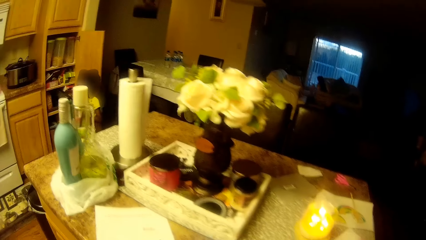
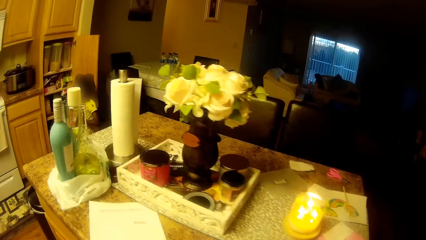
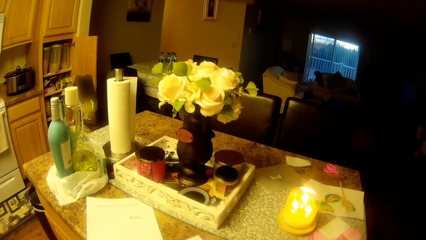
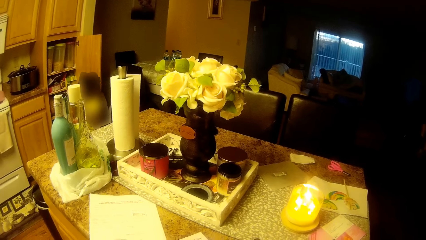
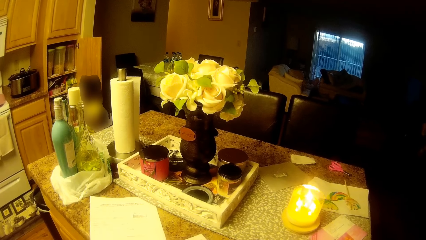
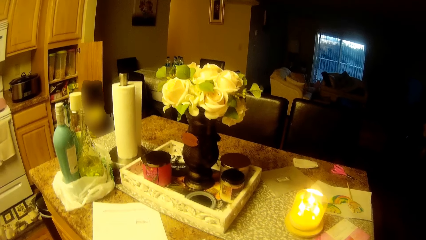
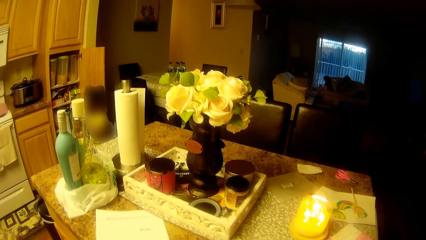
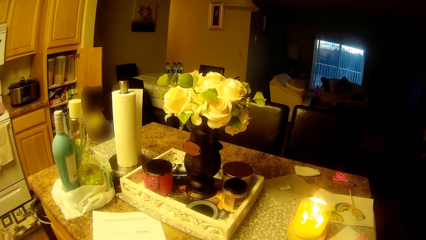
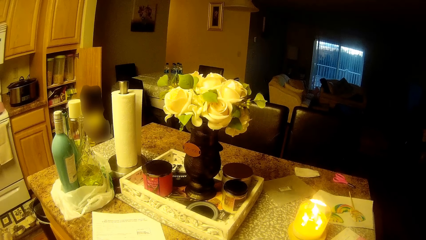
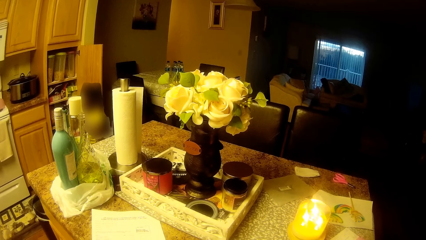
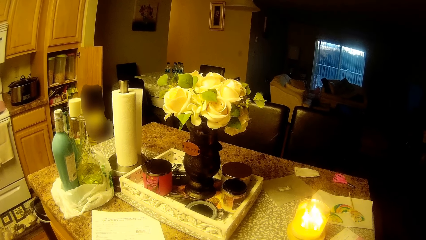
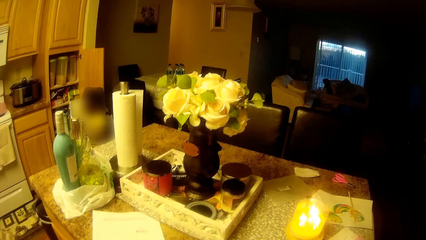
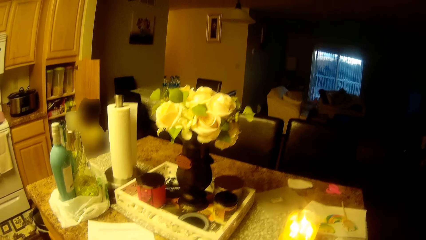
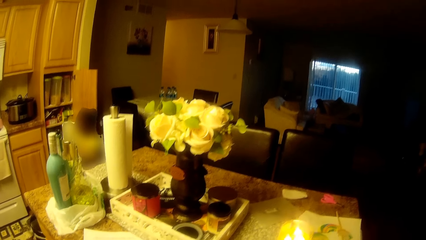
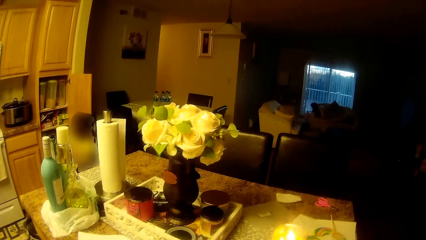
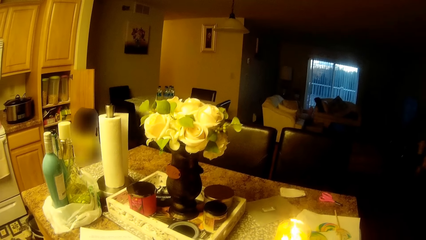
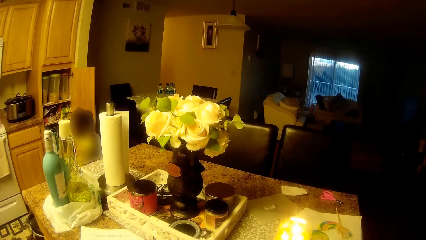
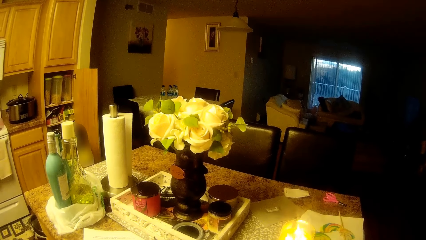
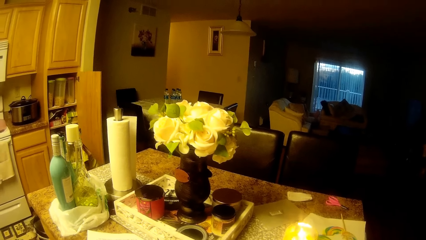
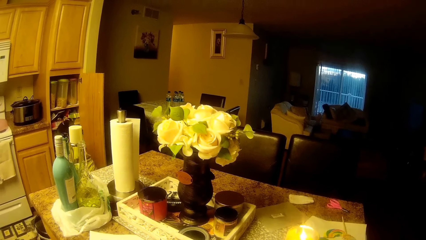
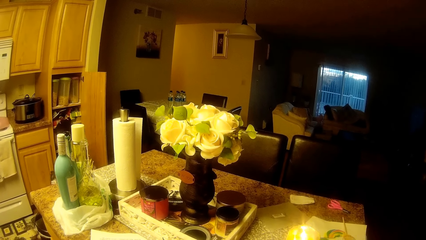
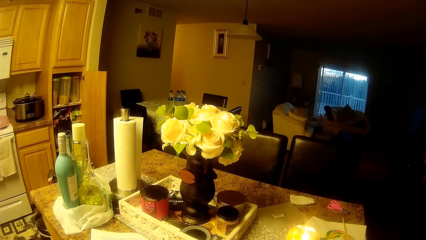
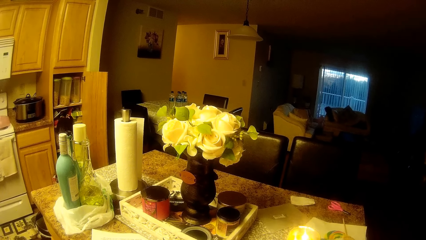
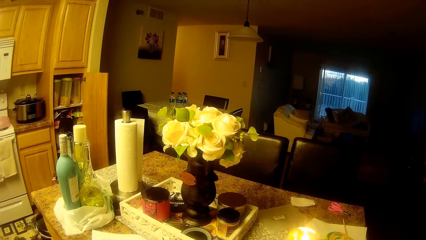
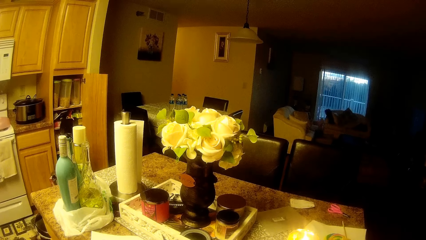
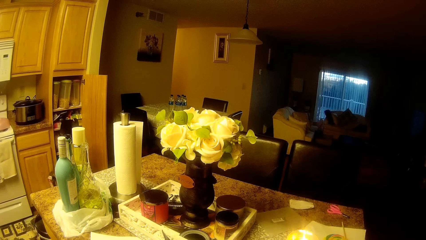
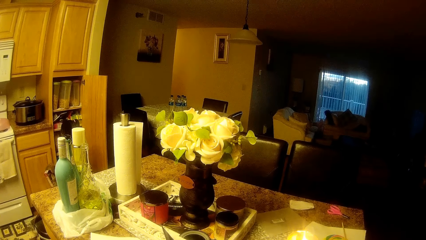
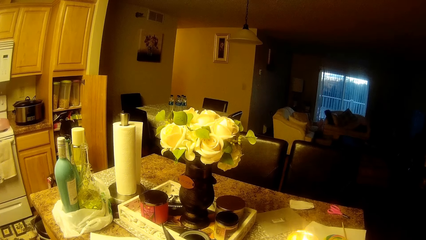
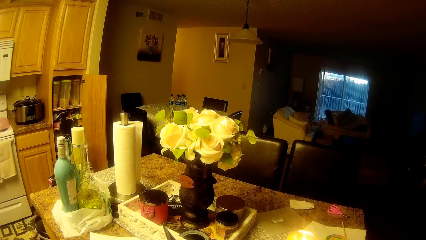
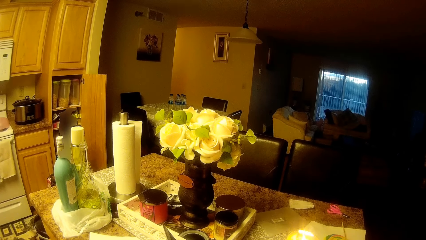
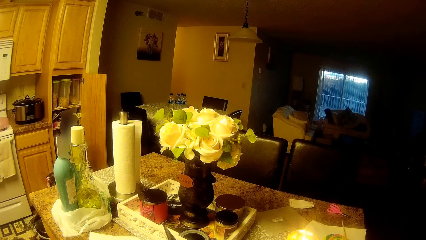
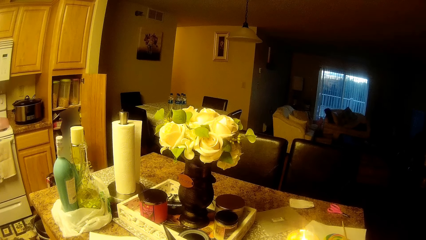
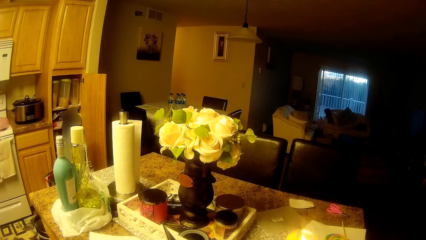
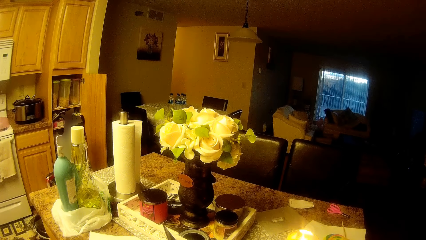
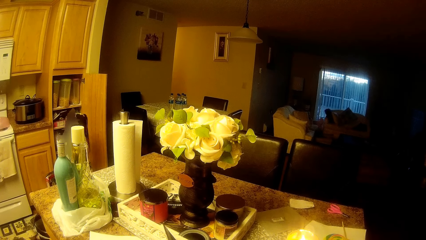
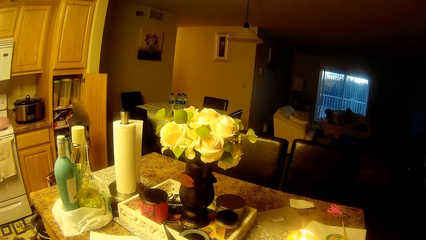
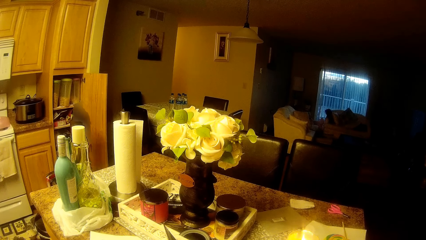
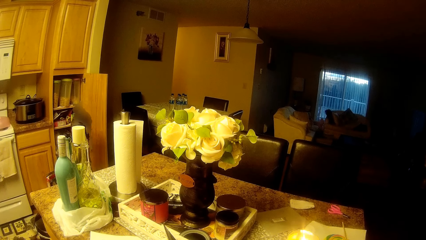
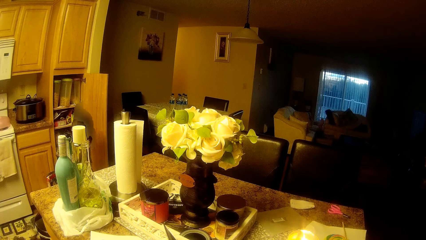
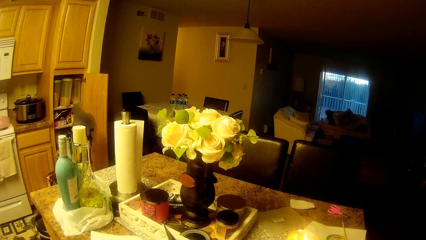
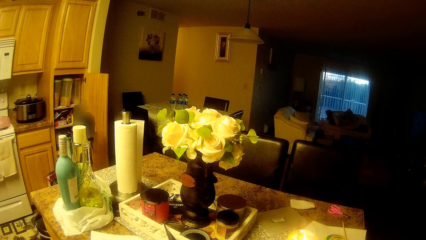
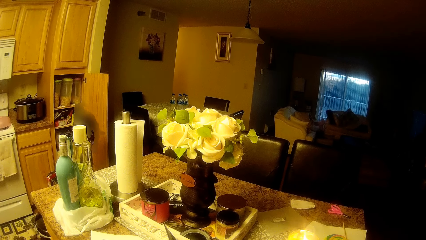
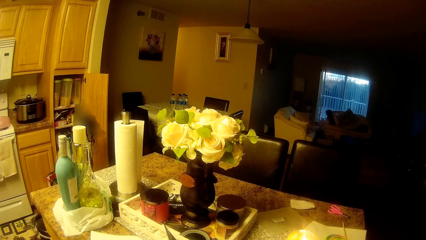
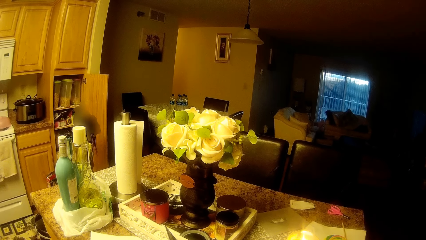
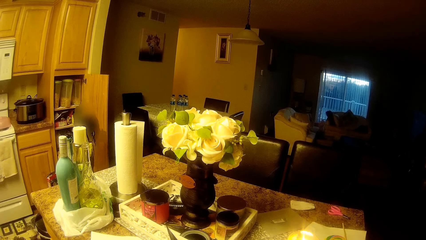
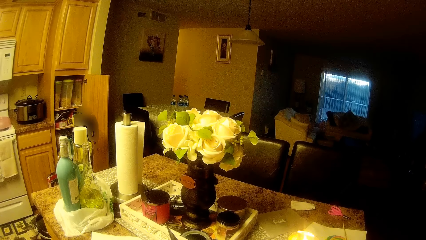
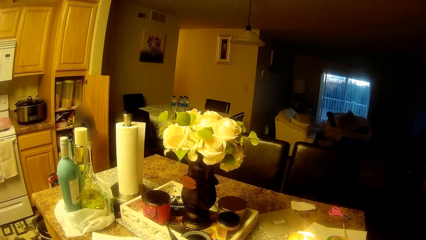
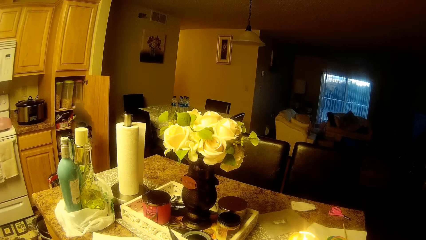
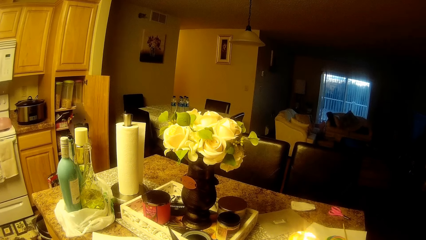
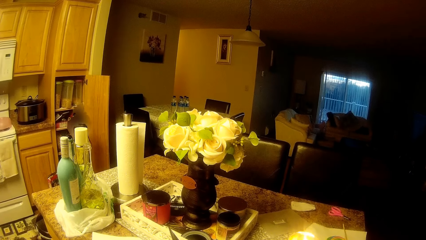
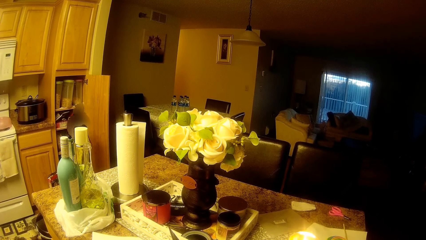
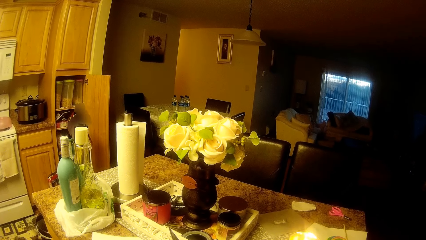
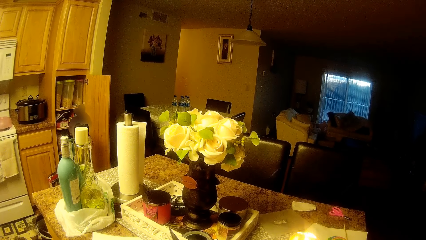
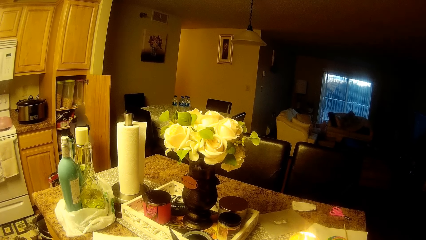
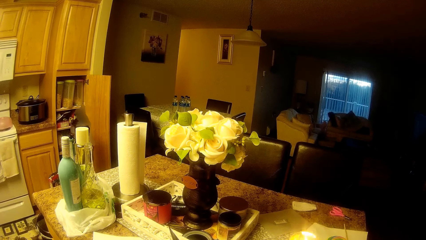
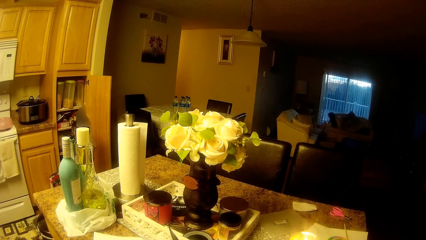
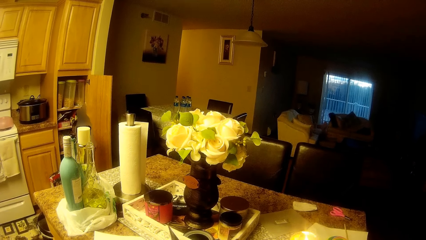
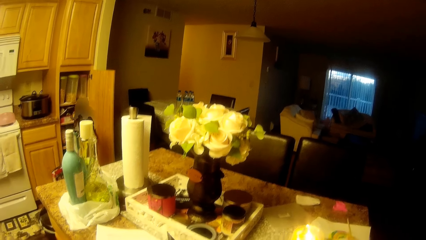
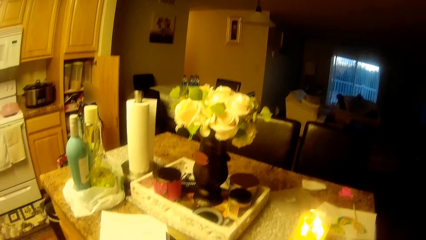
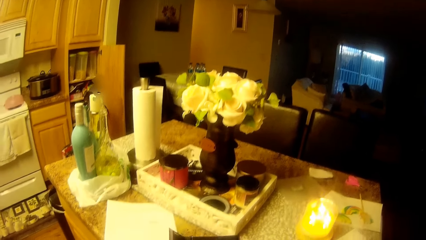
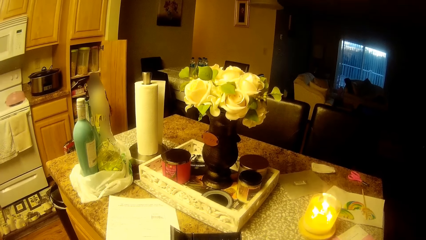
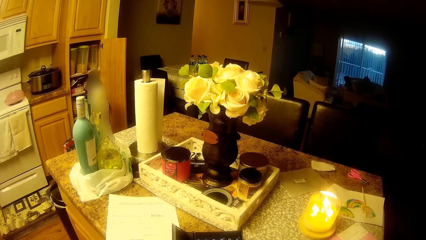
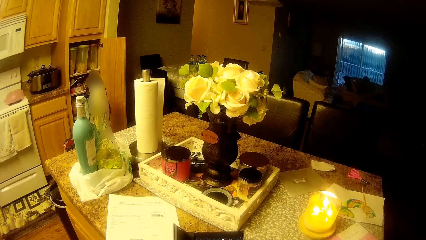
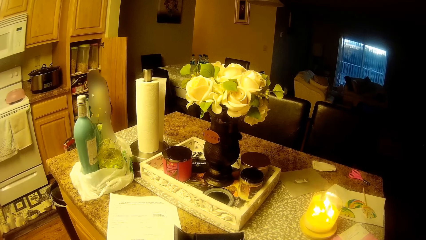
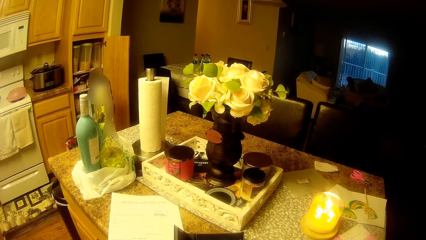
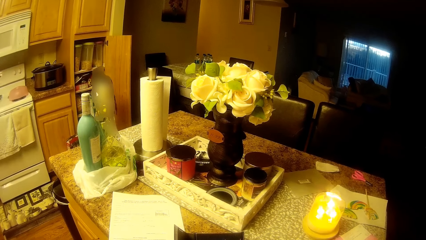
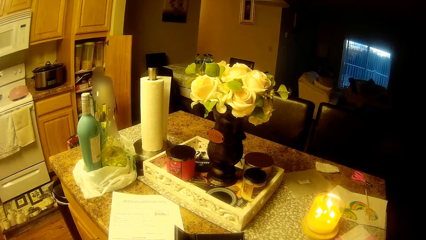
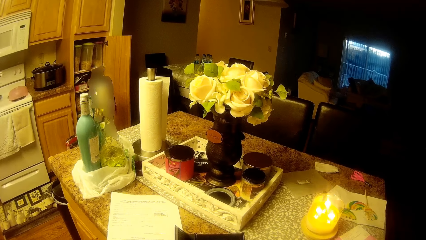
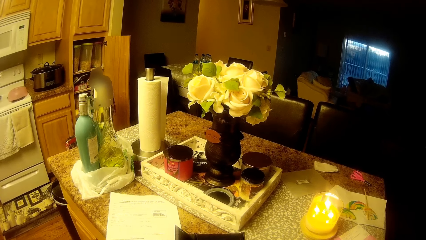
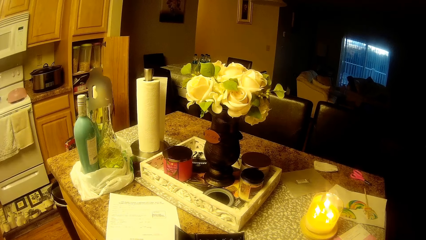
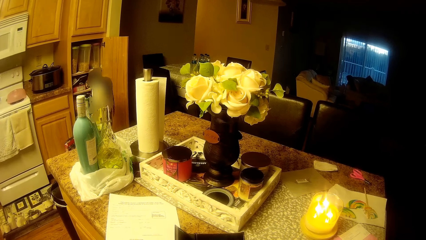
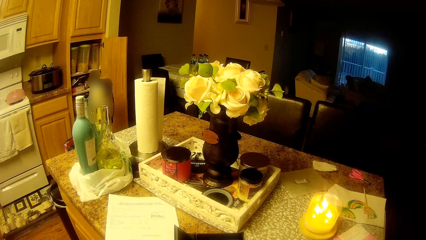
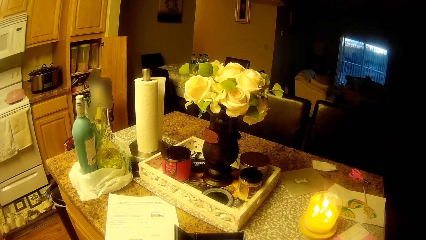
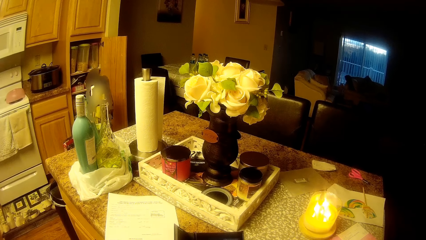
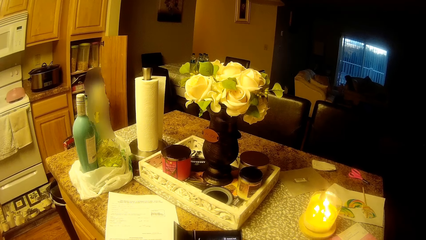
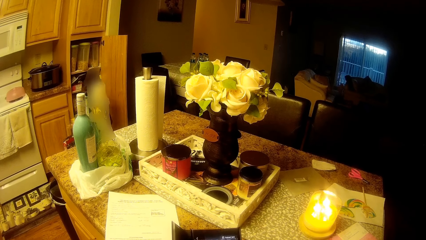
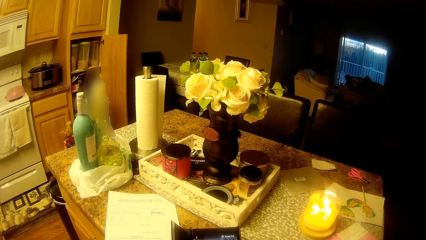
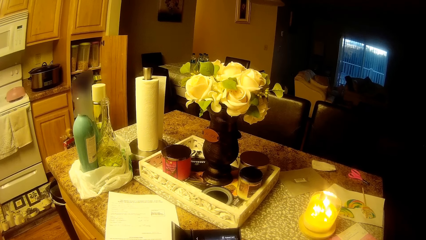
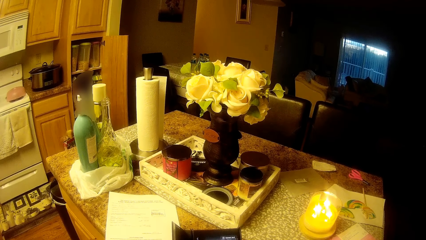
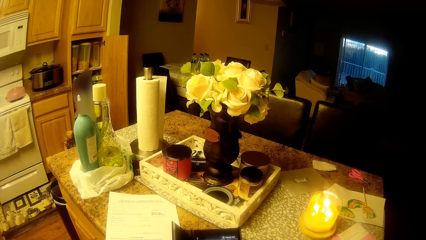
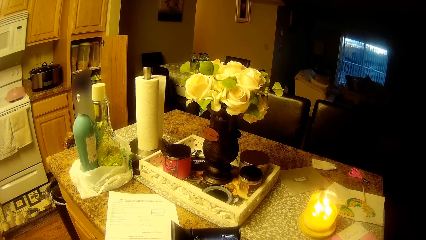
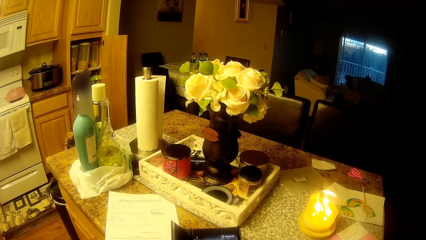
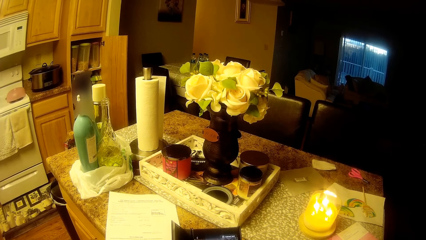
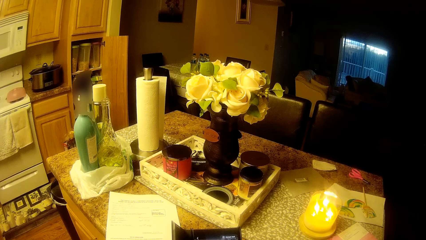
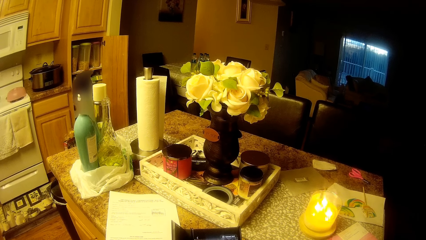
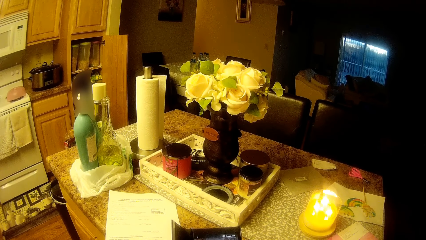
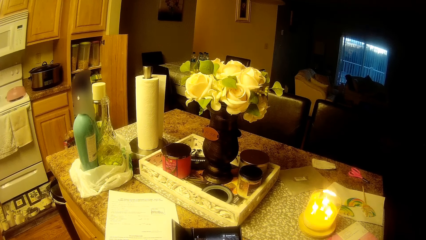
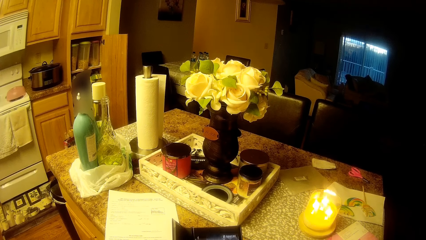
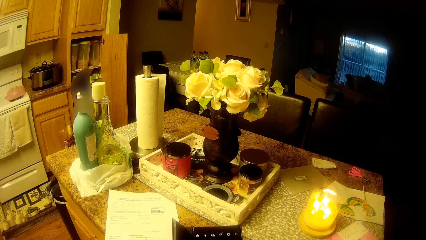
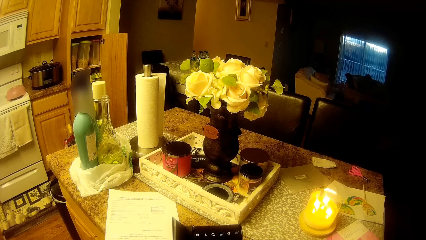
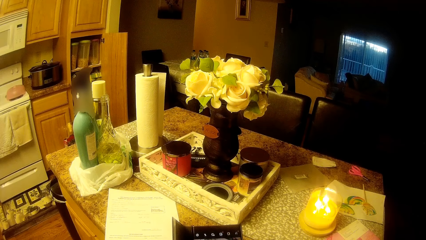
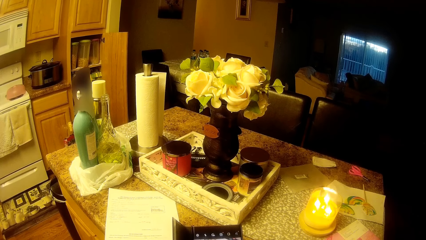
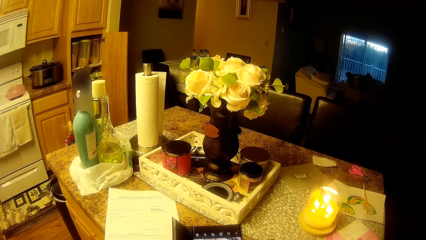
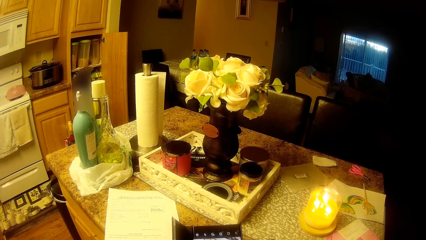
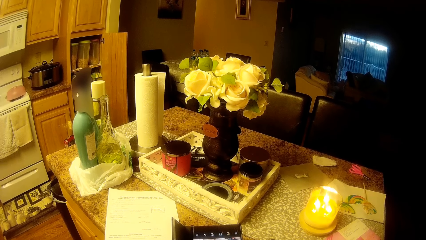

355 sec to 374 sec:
The girl takes a cup from the pack with her right hand. She drops the pack on the floor with her left hand. She holds the cup with her left hand.
